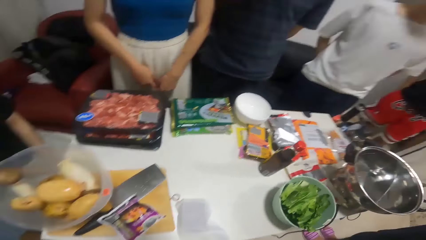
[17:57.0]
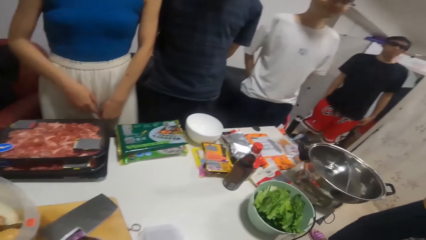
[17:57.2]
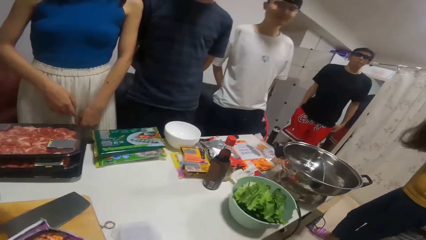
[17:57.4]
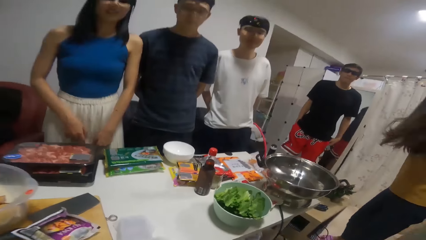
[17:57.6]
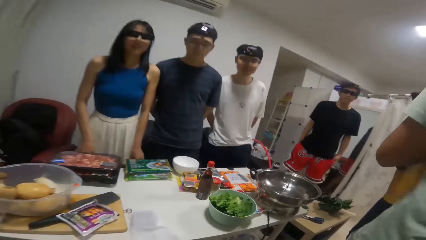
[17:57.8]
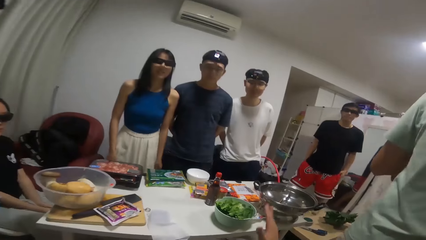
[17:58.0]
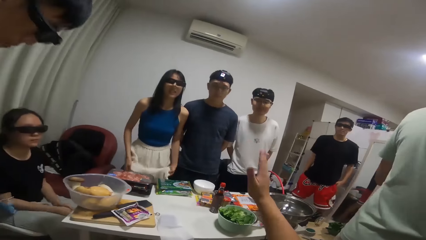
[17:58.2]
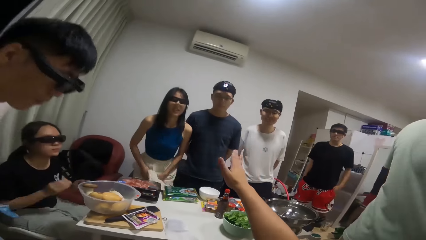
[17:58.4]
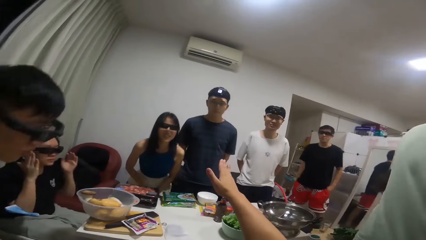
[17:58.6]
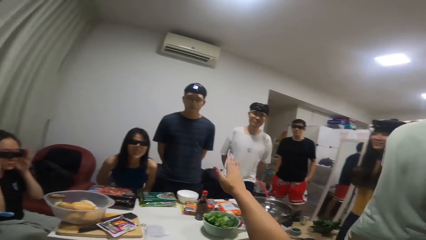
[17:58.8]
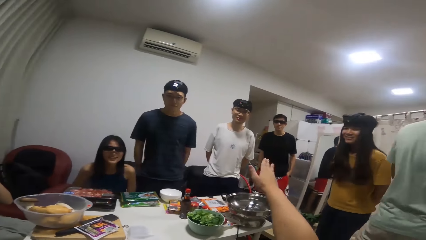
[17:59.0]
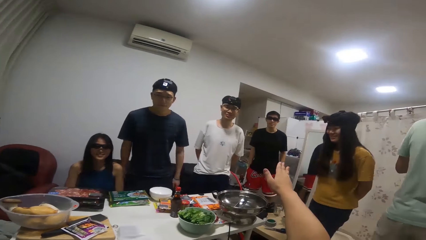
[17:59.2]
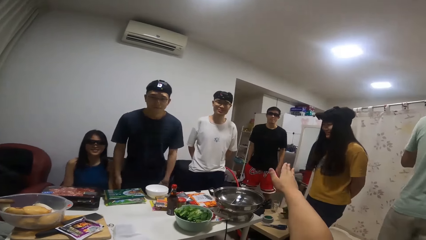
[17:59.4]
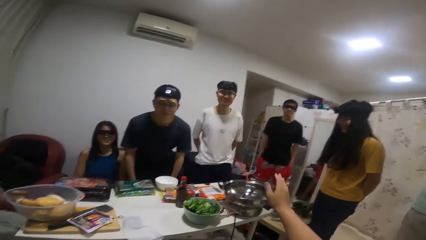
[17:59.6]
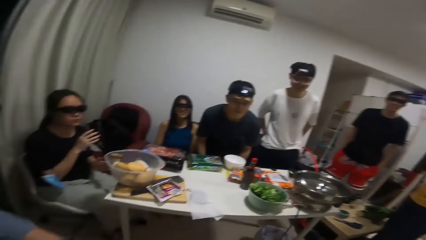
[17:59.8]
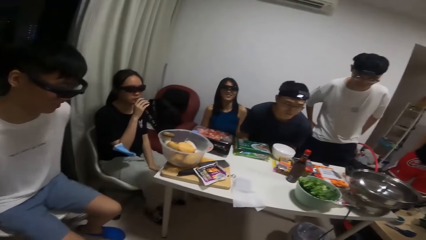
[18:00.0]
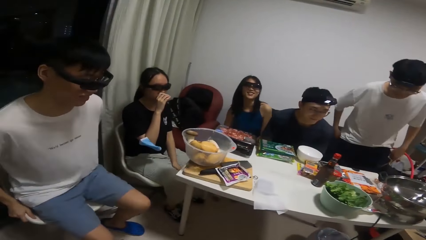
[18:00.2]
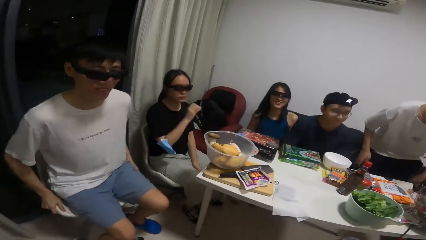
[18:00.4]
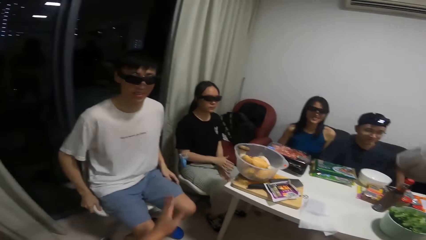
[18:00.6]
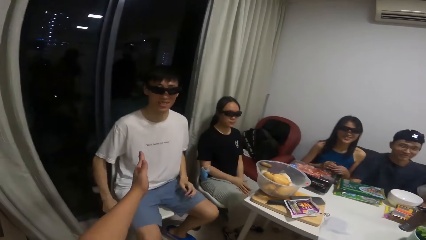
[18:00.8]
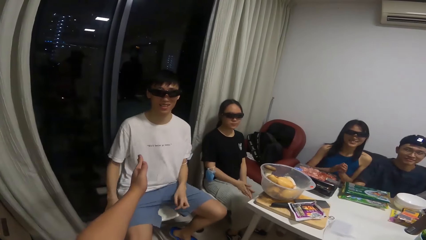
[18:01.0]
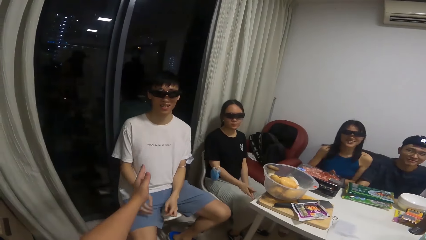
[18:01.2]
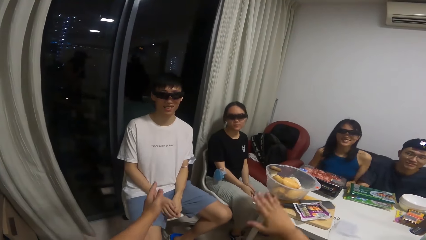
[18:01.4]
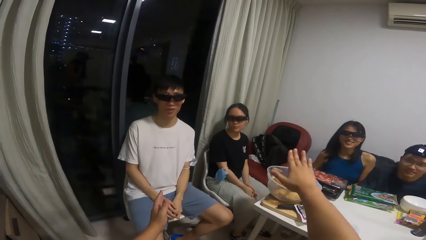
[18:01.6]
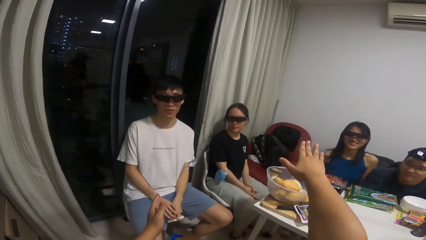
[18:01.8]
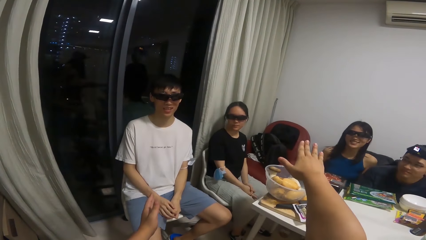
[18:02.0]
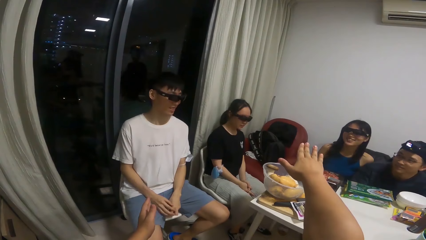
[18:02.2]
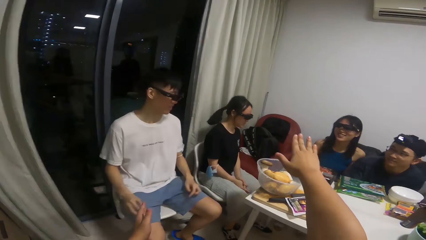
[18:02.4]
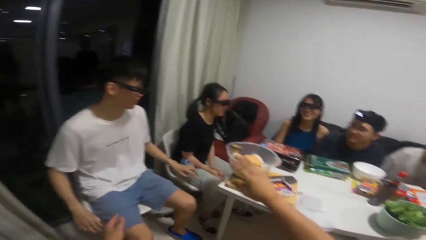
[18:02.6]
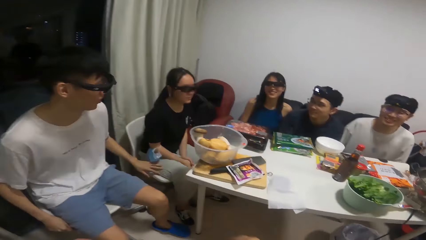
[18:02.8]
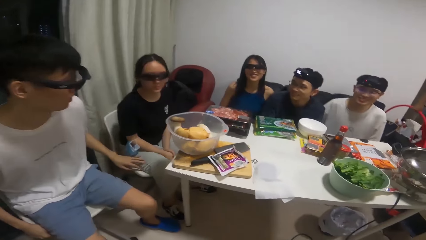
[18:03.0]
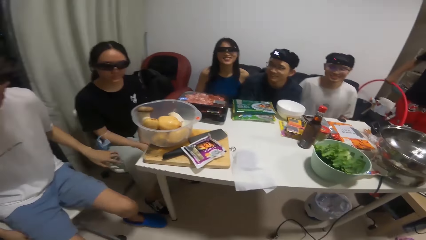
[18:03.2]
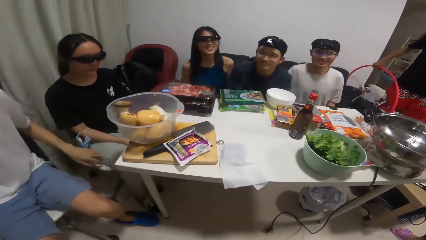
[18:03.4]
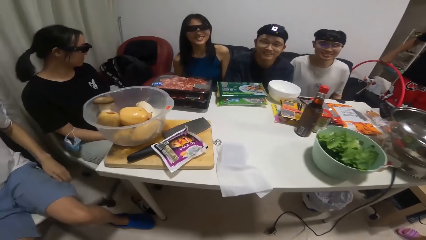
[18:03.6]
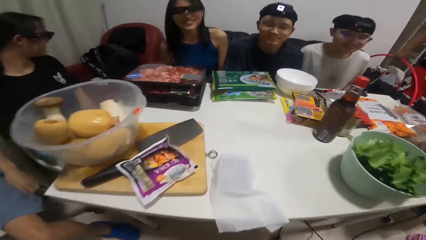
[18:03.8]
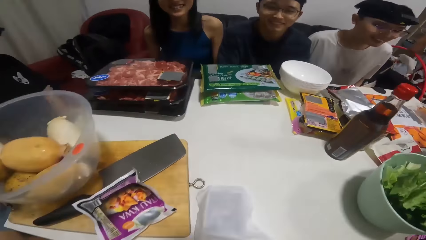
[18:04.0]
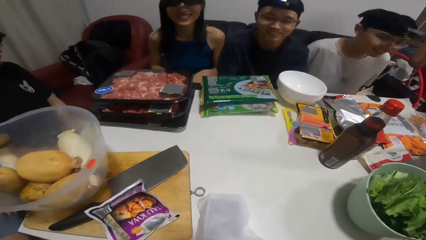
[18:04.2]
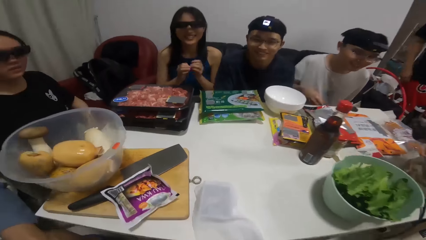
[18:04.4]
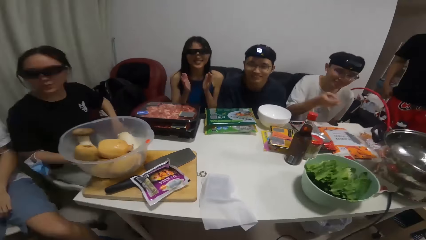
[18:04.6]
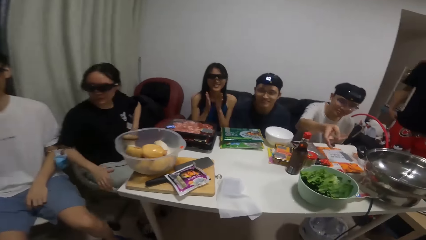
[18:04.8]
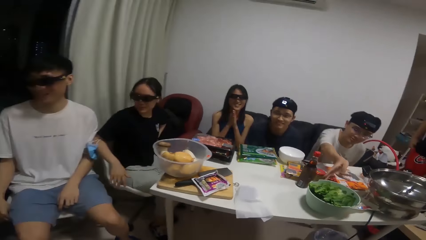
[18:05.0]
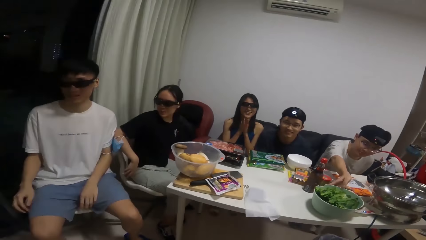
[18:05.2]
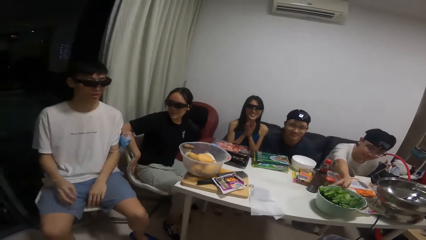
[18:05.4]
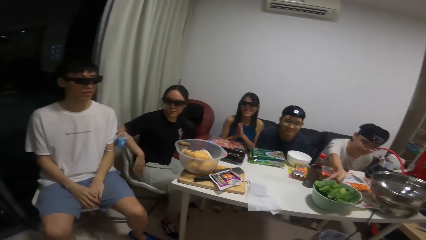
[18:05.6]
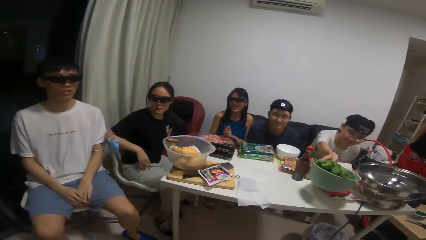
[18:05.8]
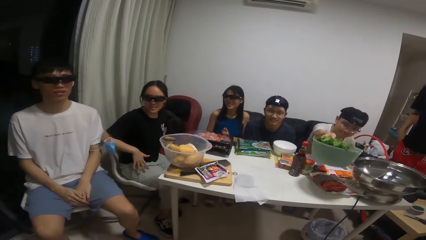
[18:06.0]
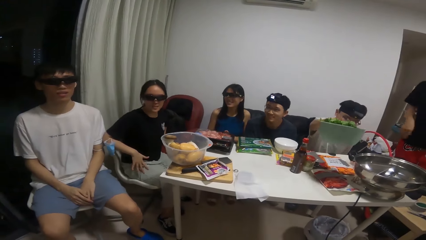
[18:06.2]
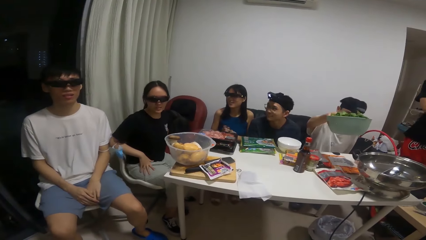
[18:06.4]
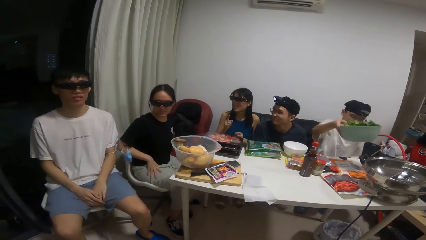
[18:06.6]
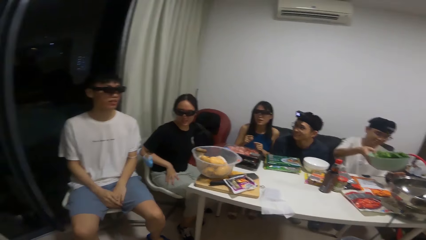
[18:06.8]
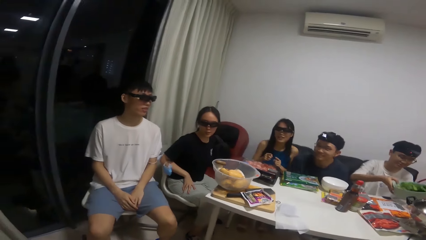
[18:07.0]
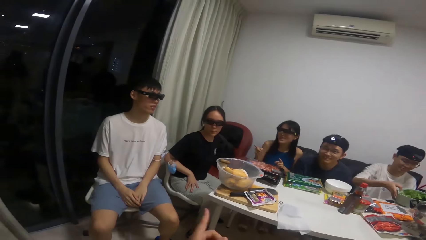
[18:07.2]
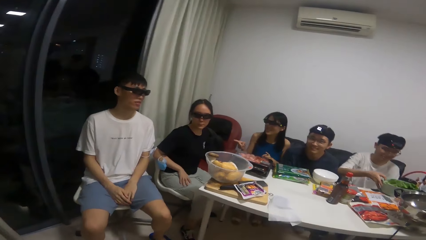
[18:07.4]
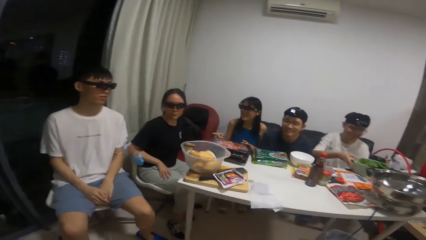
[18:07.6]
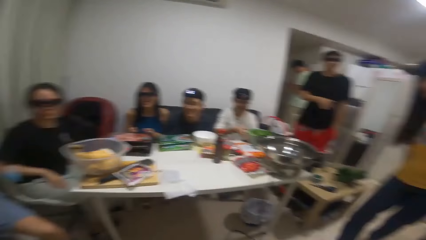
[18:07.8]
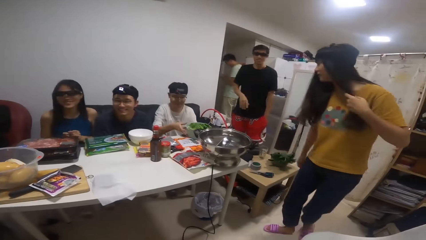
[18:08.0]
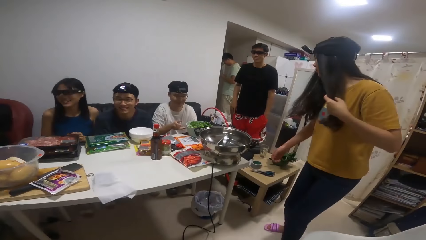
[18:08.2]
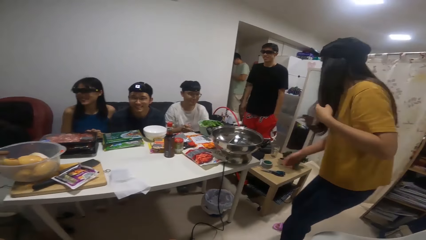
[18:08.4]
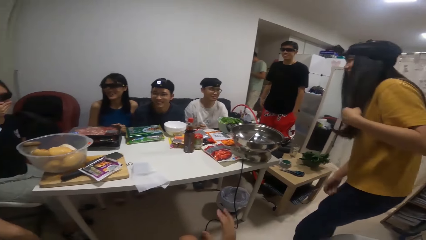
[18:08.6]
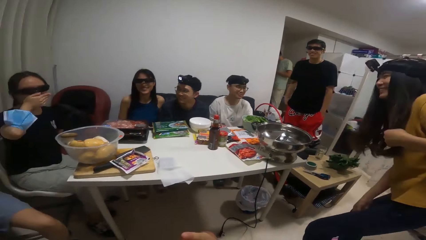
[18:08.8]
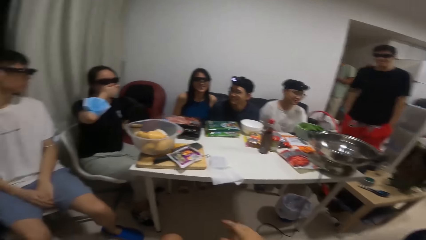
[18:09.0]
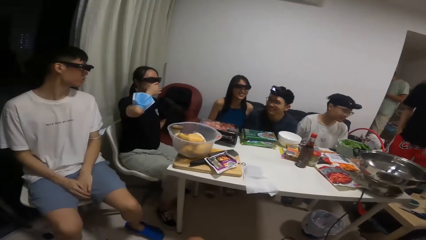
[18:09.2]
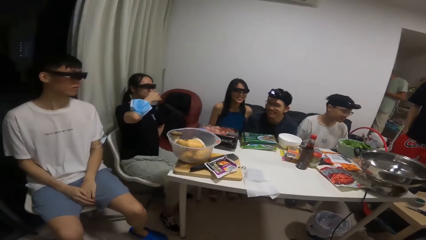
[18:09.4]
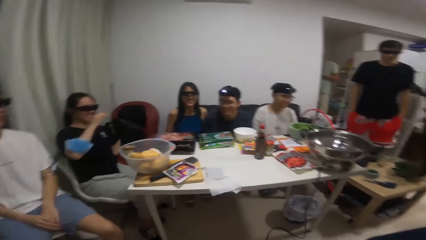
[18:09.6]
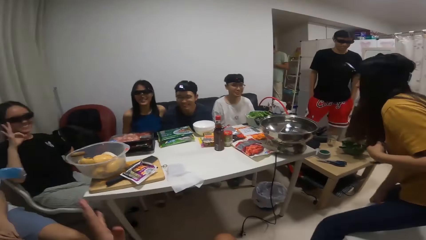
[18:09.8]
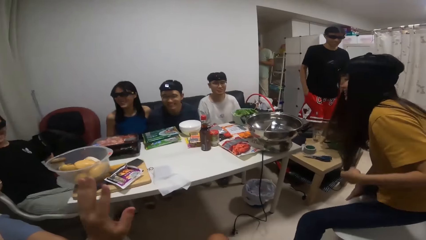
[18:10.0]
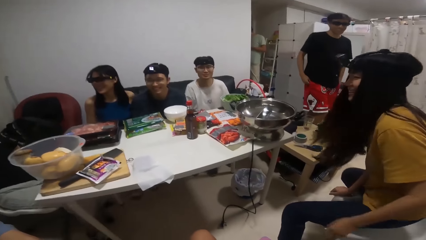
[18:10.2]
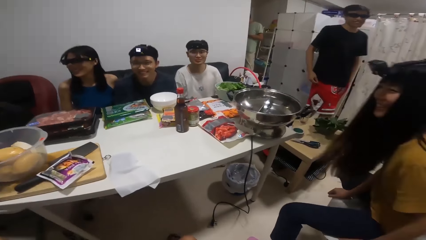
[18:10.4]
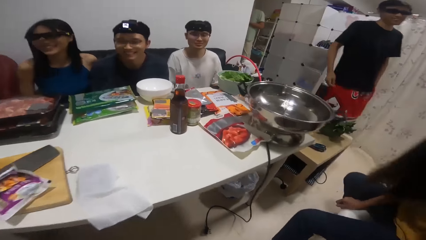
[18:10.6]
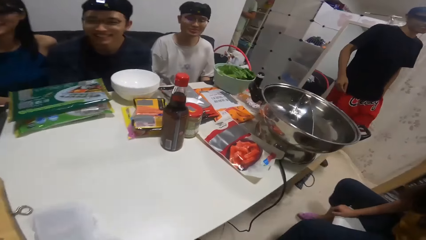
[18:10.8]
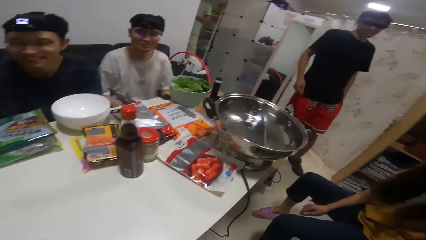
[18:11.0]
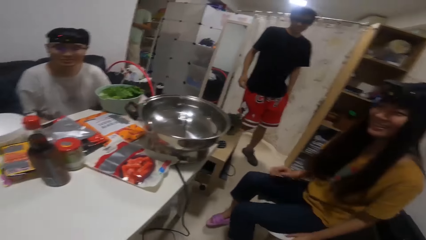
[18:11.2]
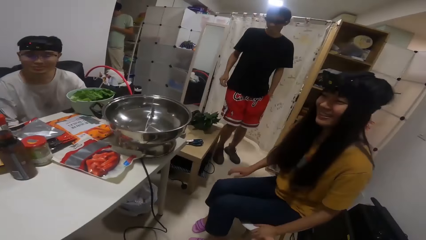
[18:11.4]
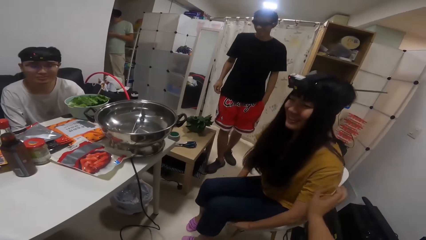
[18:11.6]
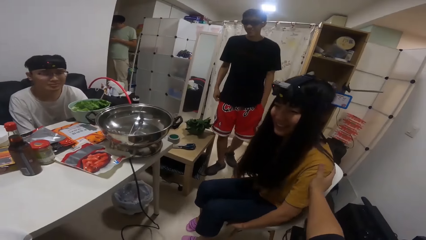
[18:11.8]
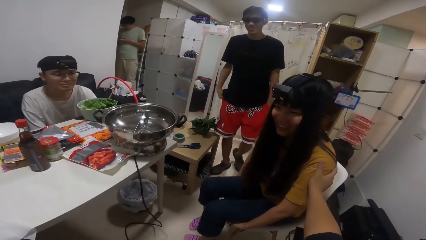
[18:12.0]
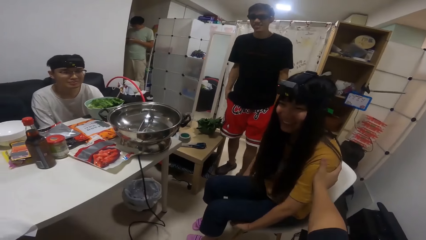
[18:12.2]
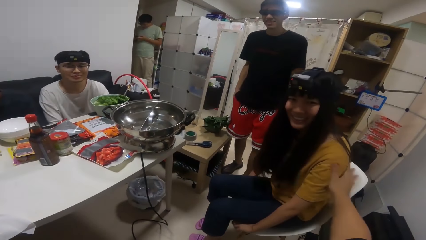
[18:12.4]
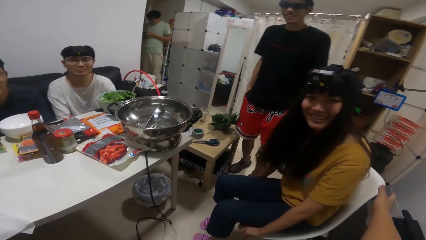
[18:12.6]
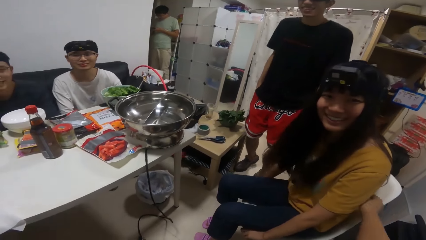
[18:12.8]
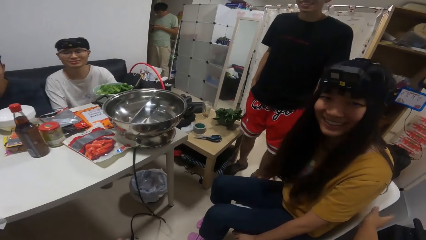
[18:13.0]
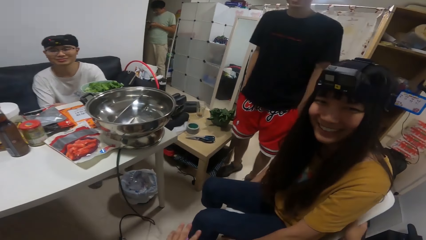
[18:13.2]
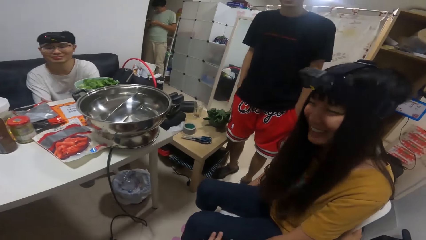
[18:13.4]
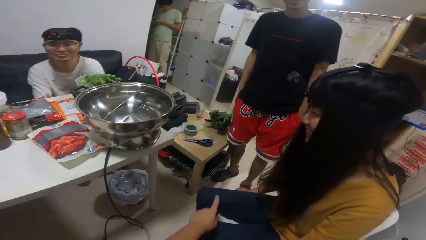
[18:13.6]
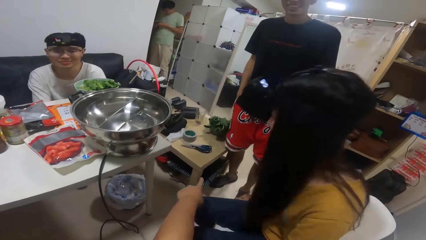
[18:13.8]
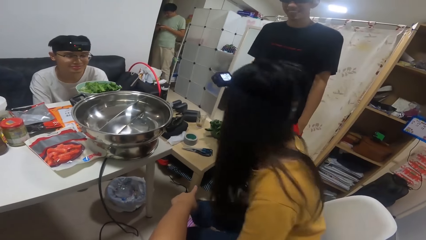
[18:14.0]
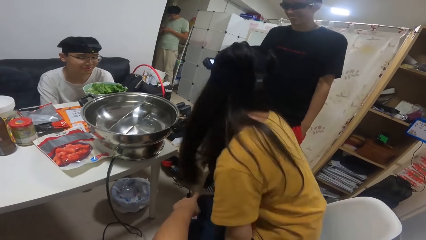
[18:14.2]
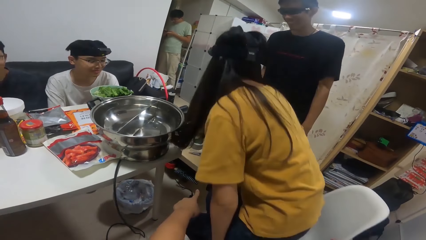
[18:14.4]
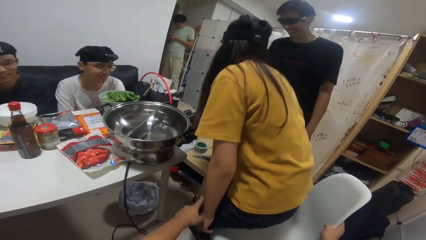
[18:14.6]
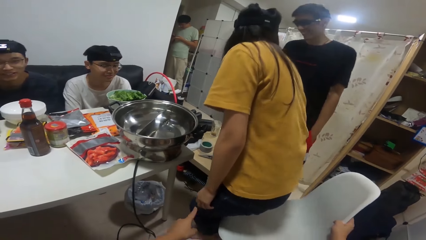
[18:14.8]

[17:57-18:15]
The camera wearer interacts with a man. They talk to the man. Another man takes the bowl of vegetable from the table. The camera wearer looks around. The other man puts the bowl of vegetable on the table. The camera wearer interacts with a woman. They talk to the woman.
